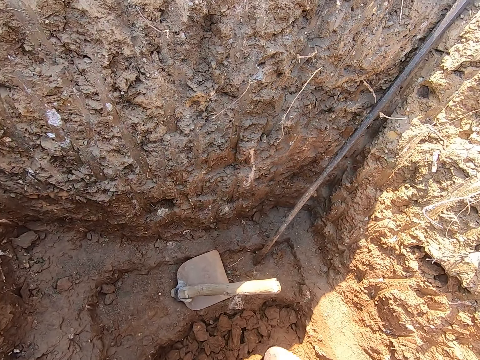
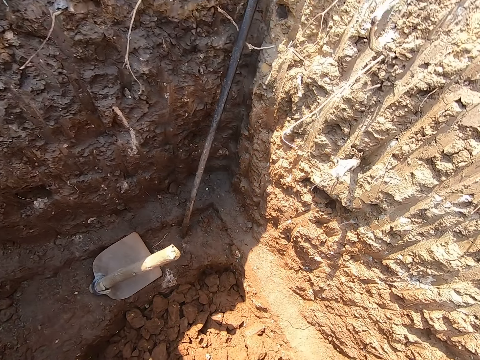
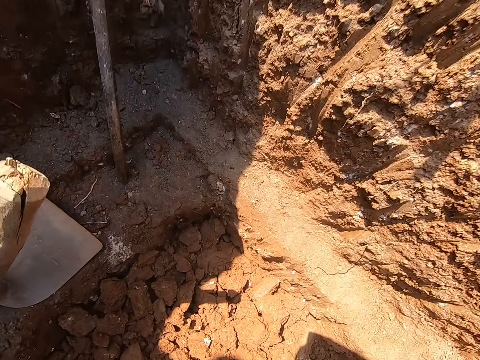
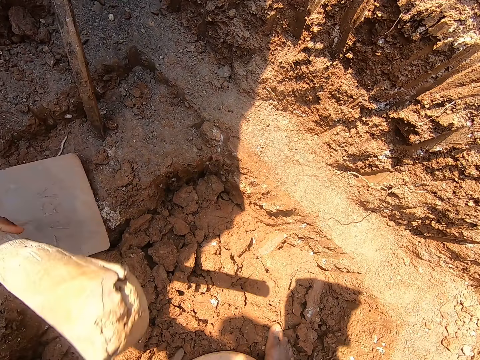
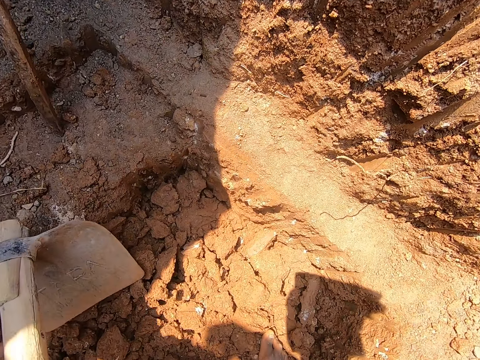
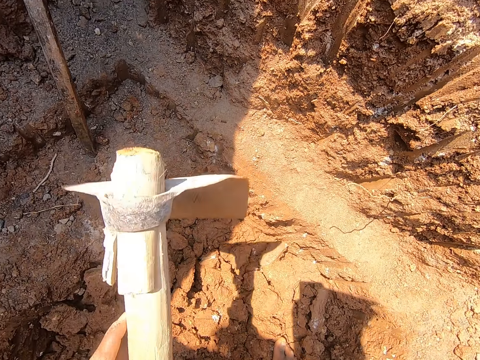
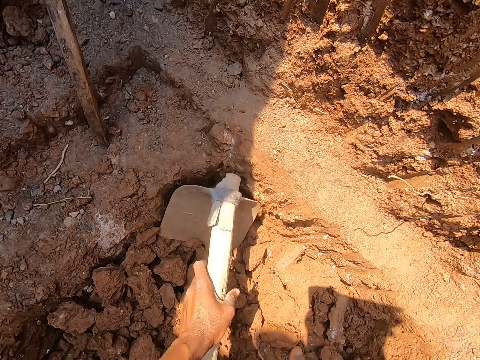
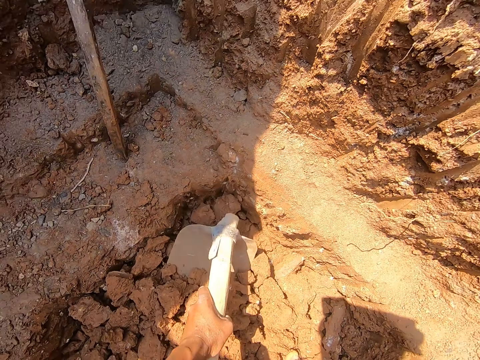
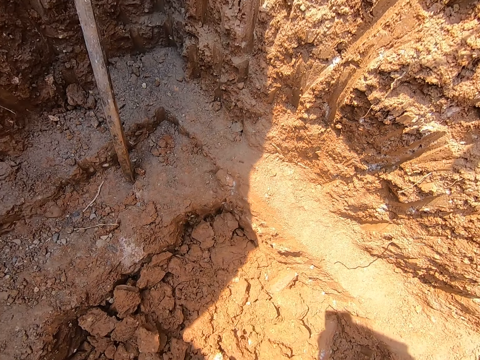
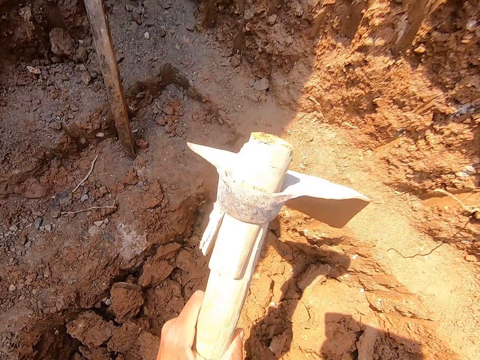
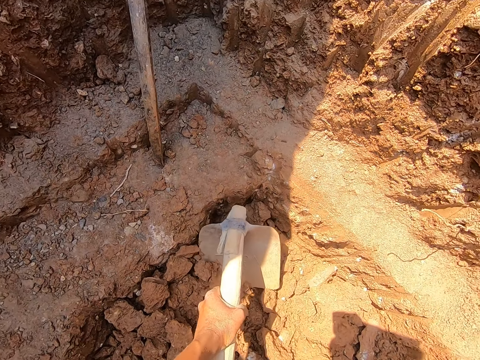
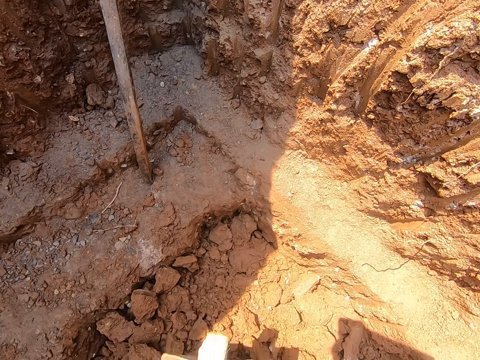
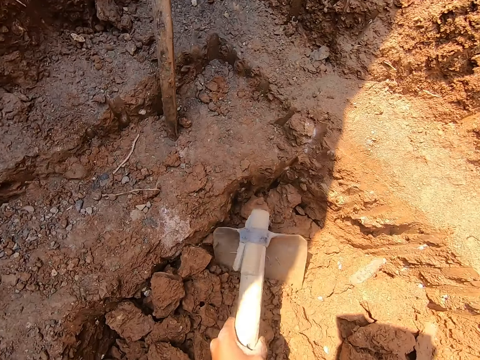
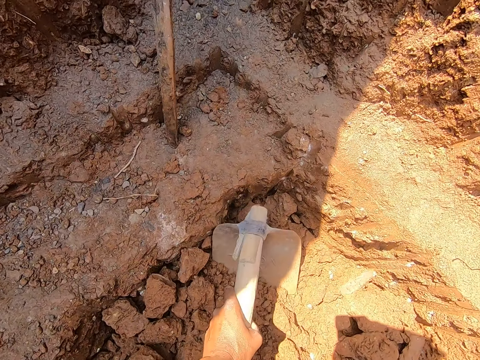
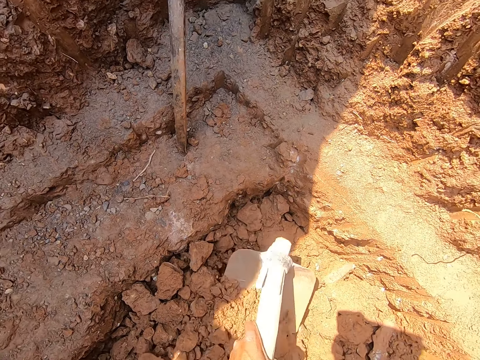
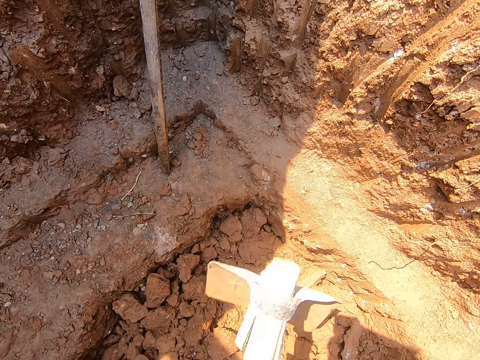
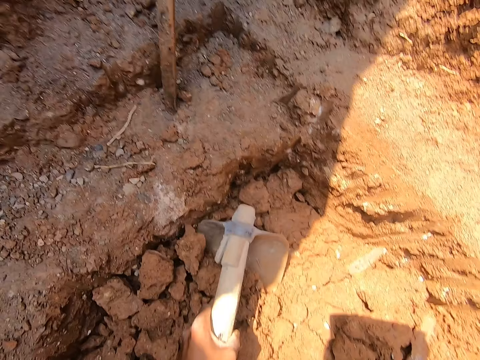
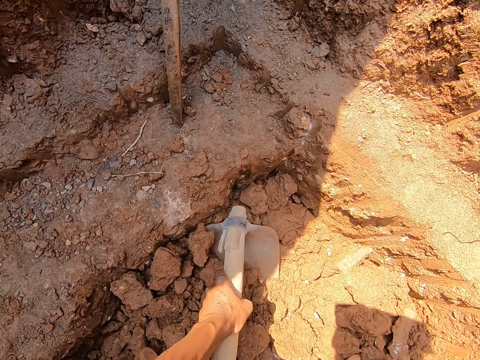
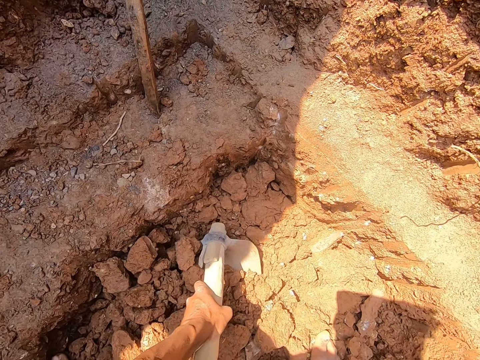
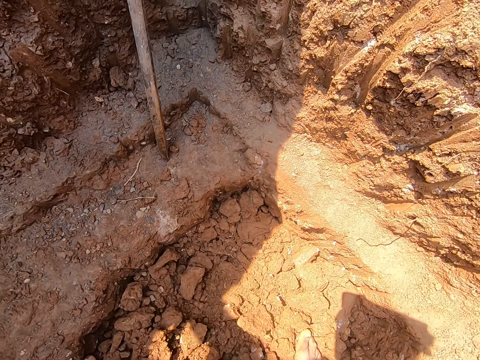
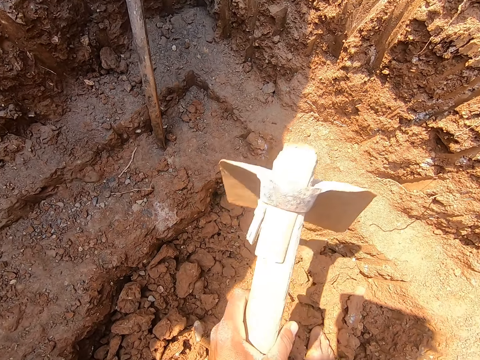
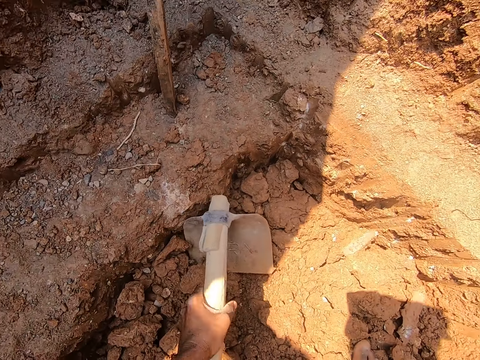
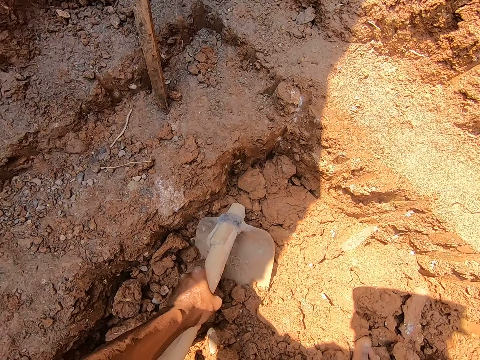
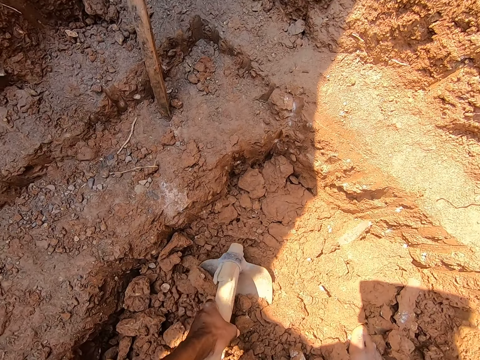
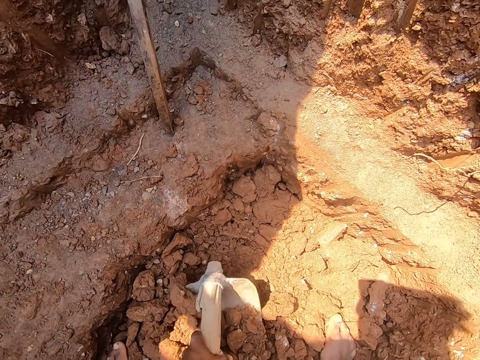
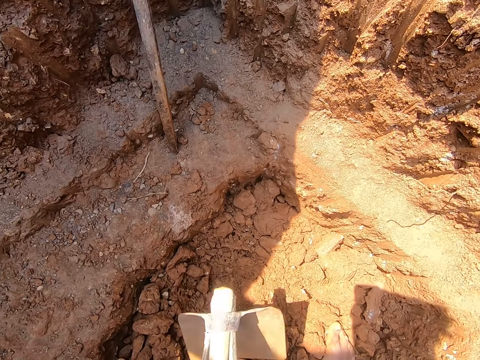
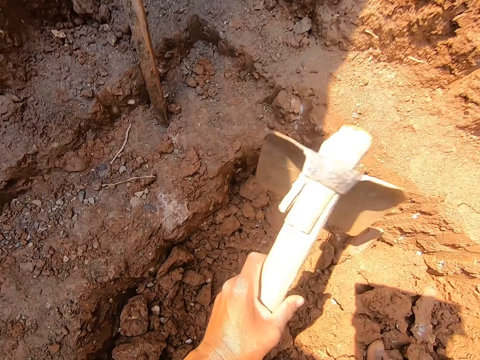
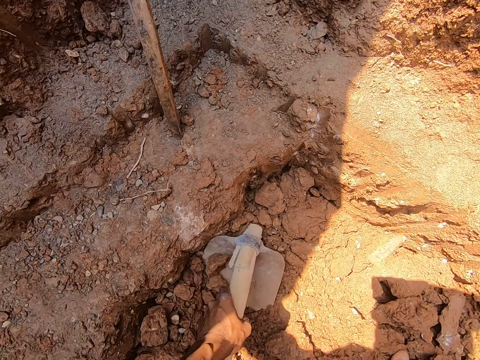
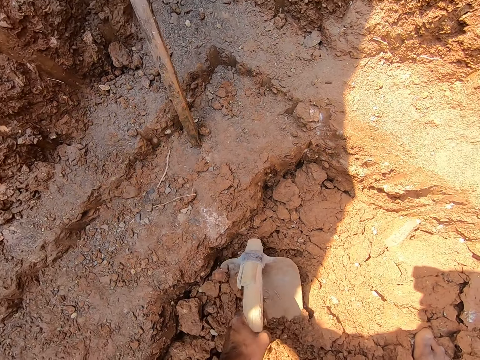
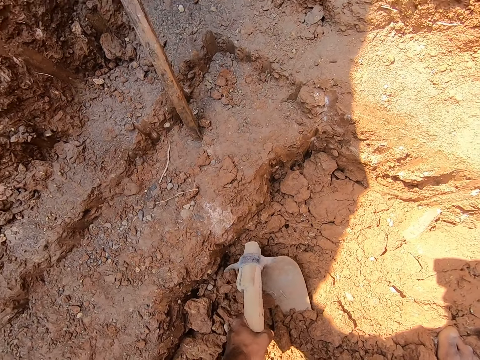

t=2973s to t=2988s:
The camera wearer bends down. He picks up the hoe or jembe on the ground with his left hand. He holds the jembe. He digs the ground with the hoe in both hands. He puts sand on the tray. He digs a hole with the jembe. He puts sand on the tray. He digs a hole with the jembe.

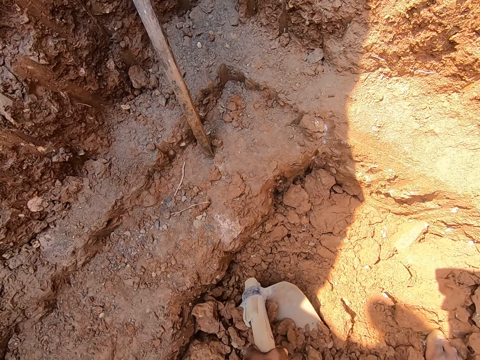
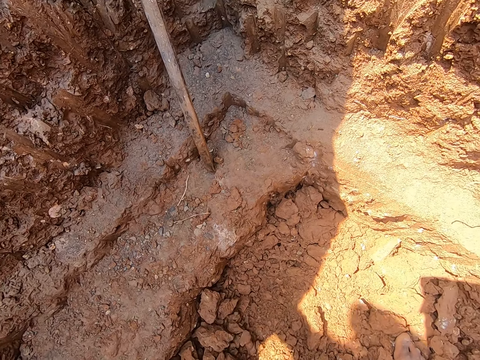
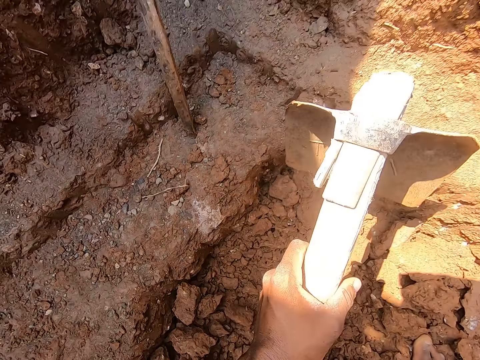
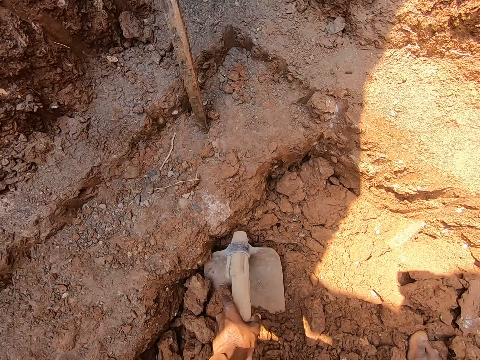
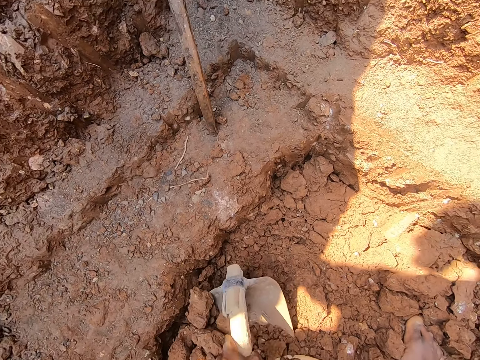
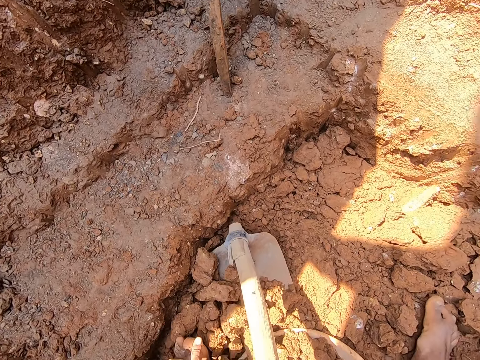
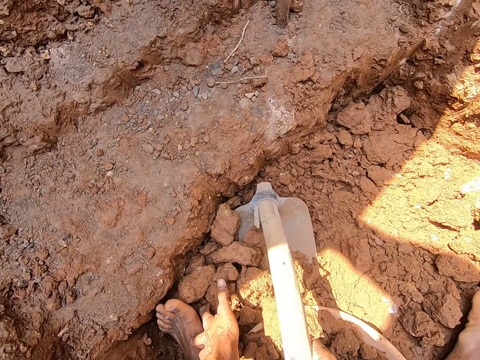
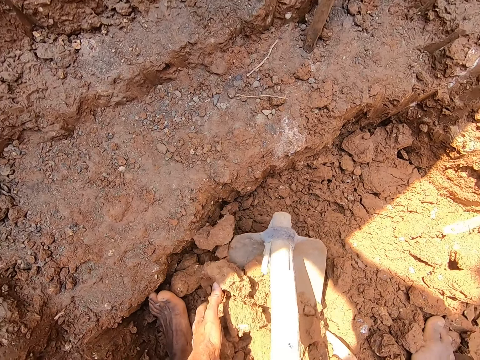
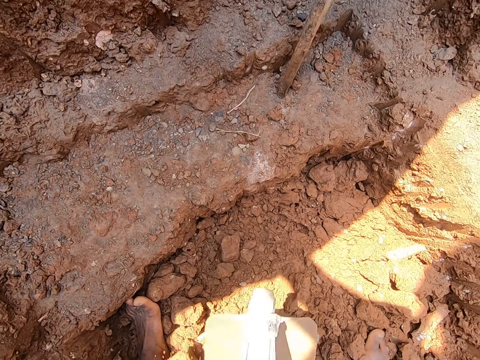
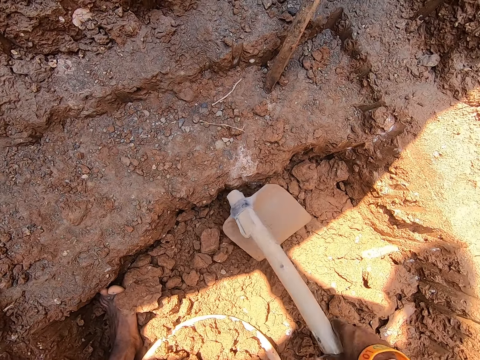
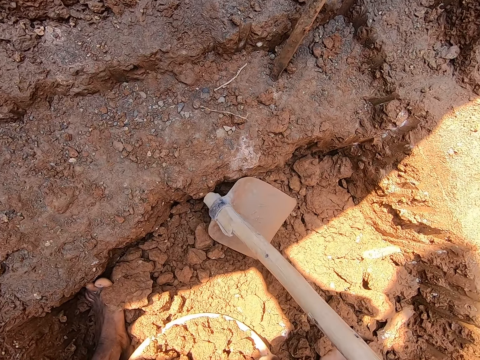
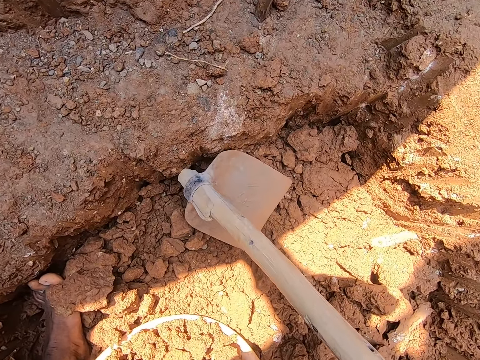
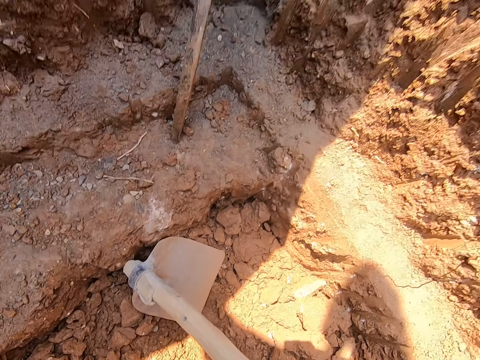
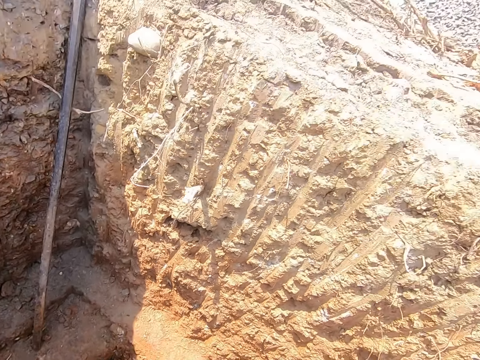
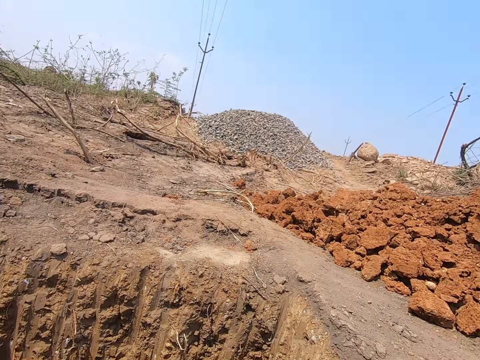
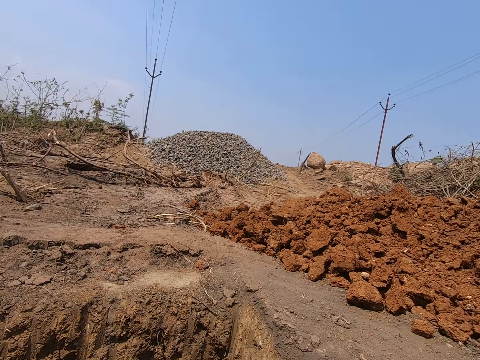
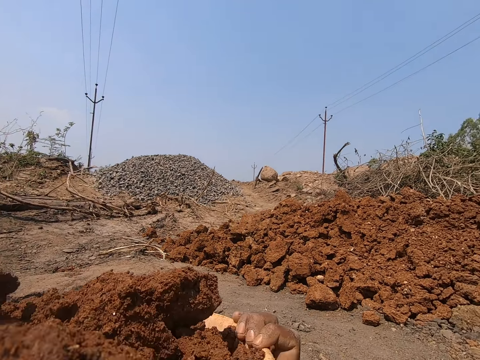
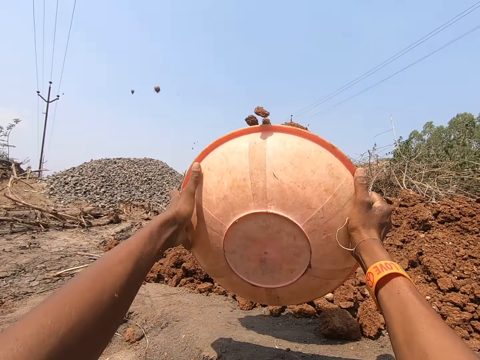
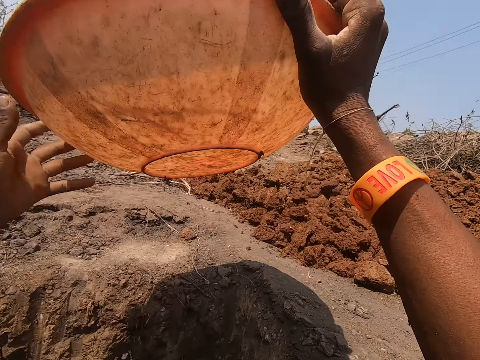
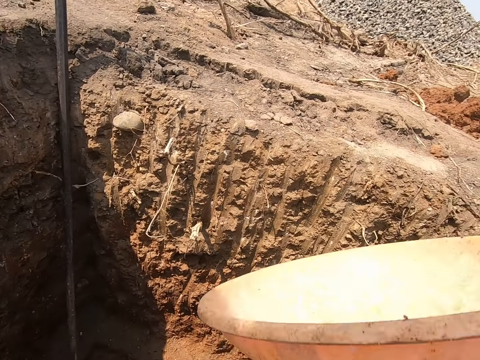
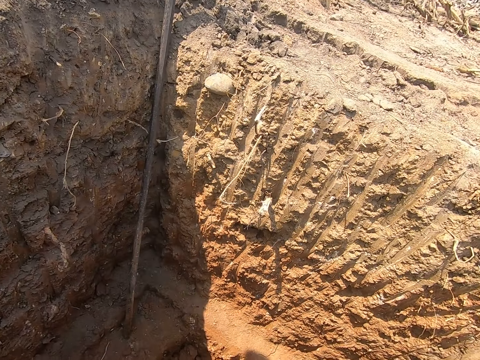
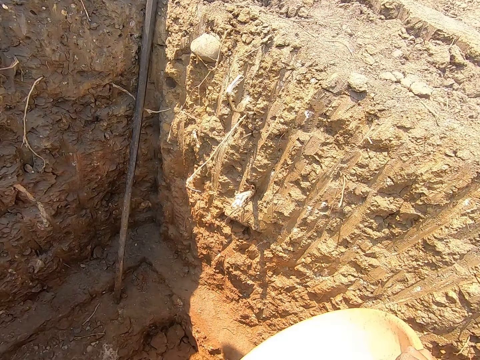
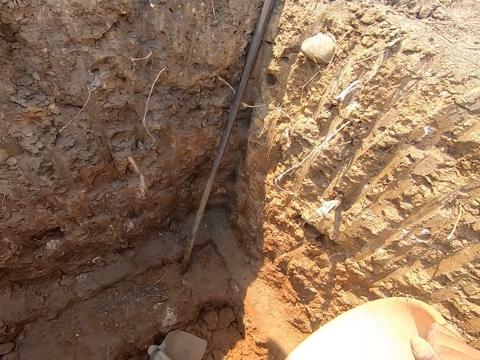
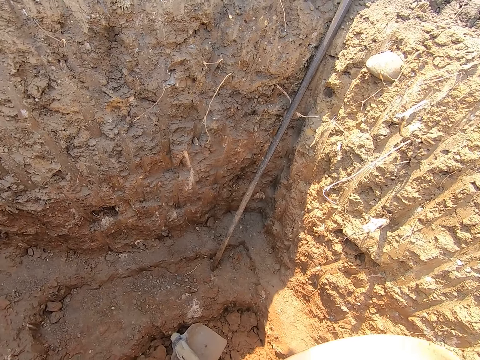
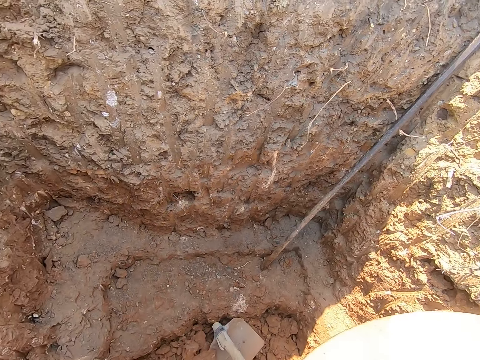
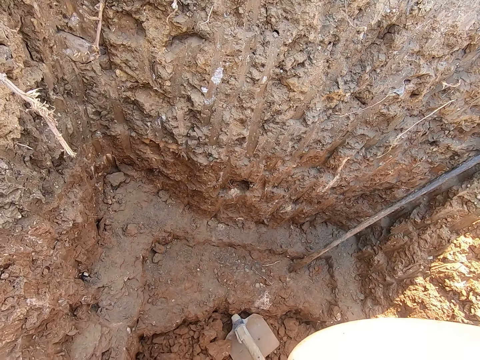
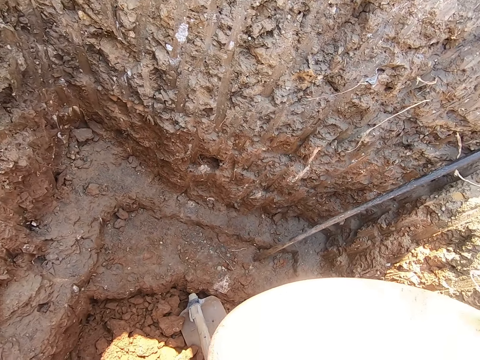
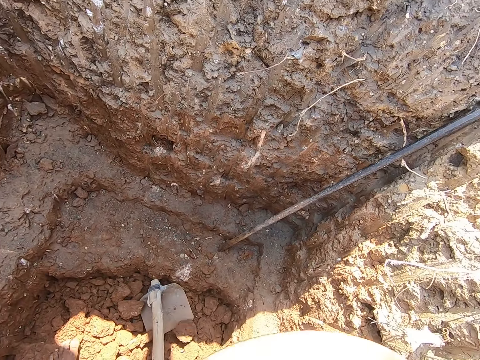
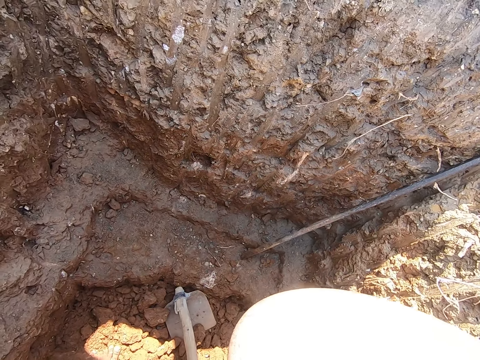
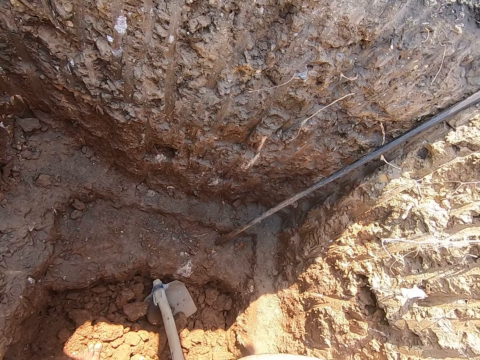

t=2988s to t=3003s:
The camera wearer packs clay from the ground with his left hand. He pours the clay into the bowl on the ground with his left hand. He places the hoe on the floor with his right hand. He carries soil. He picks up the bowl from the ground with both hands. He pours the sand in the bowl on the ground with both hands. He holds the bowl with his right hand.
